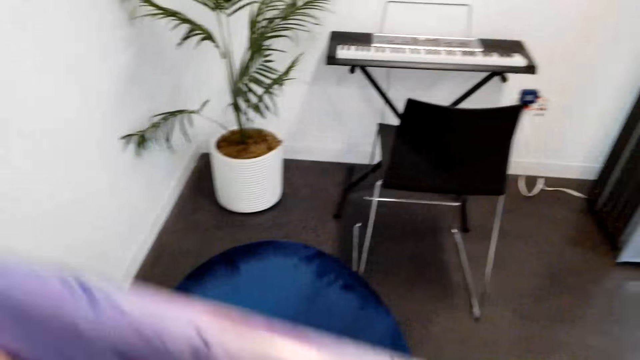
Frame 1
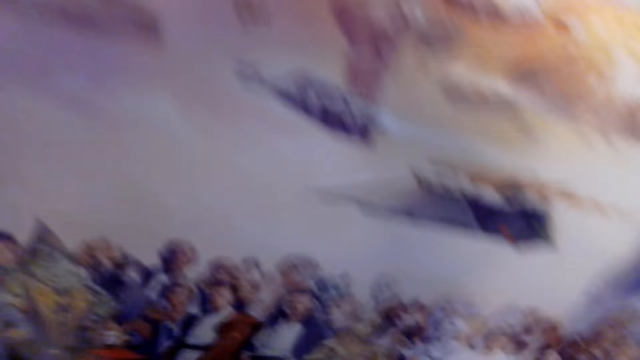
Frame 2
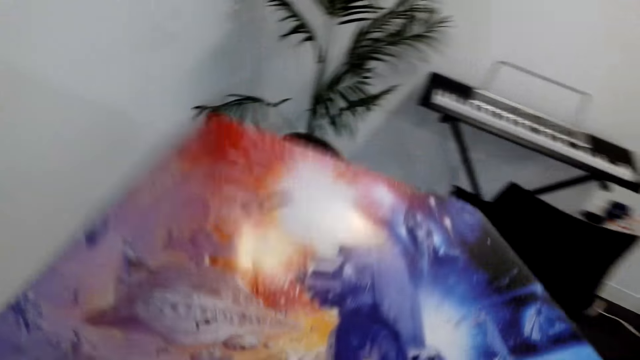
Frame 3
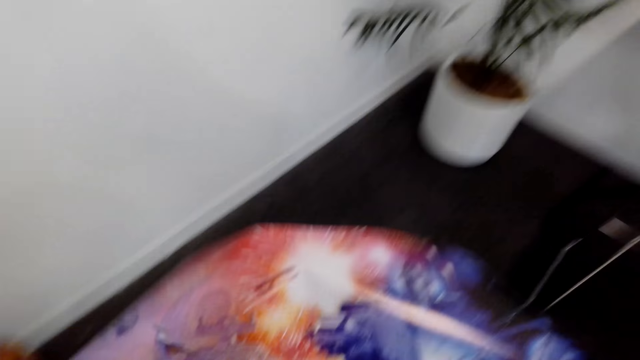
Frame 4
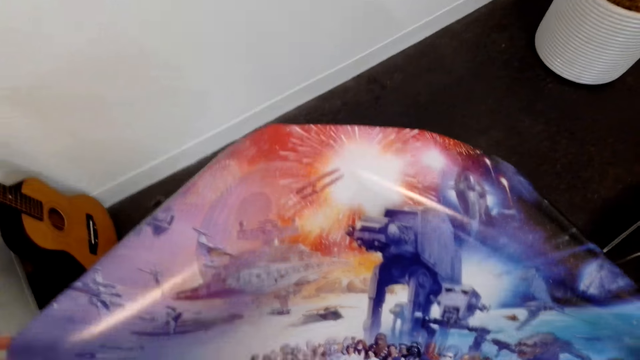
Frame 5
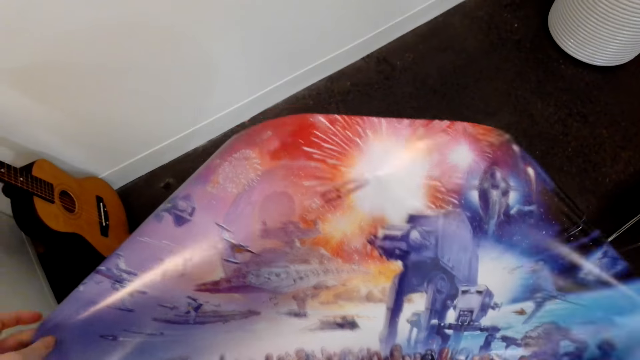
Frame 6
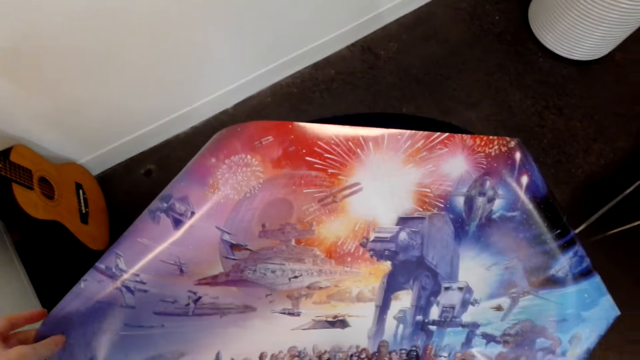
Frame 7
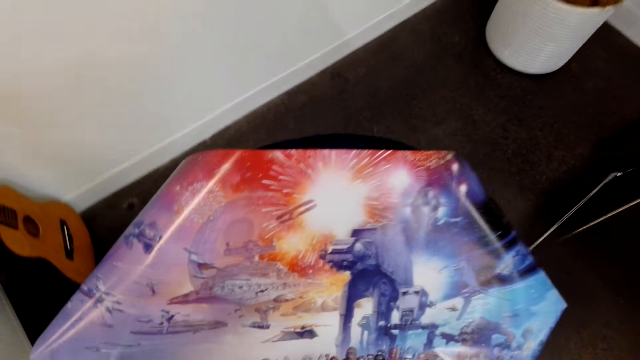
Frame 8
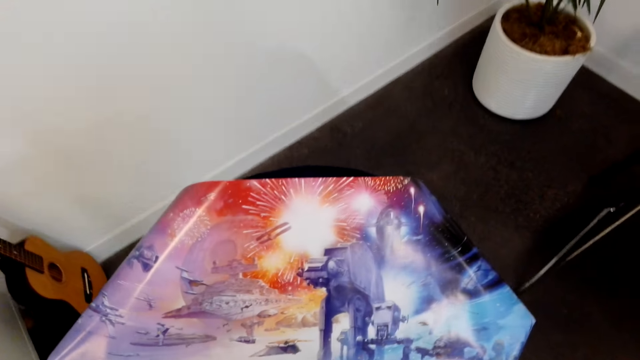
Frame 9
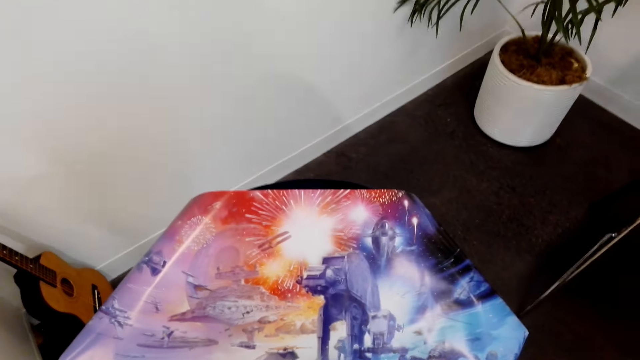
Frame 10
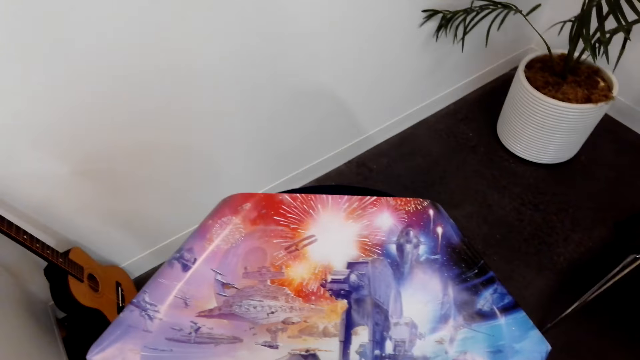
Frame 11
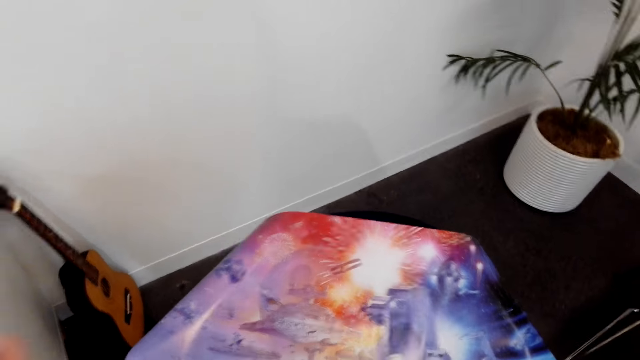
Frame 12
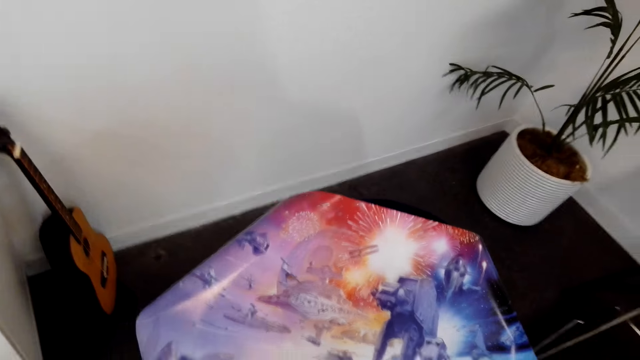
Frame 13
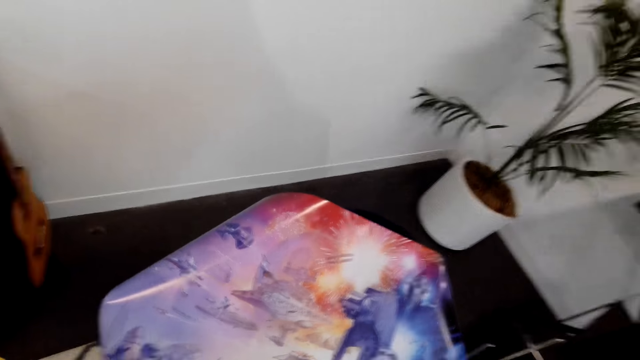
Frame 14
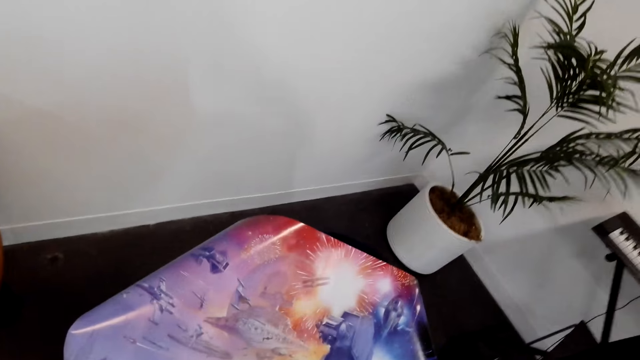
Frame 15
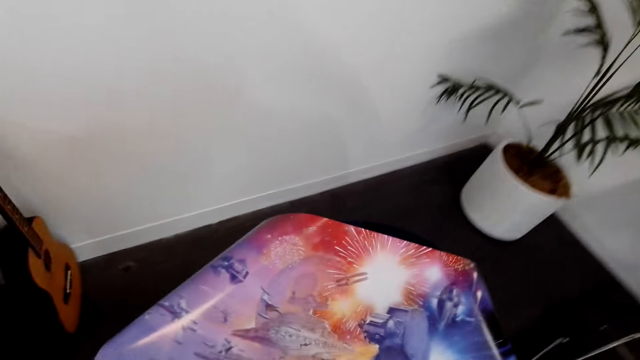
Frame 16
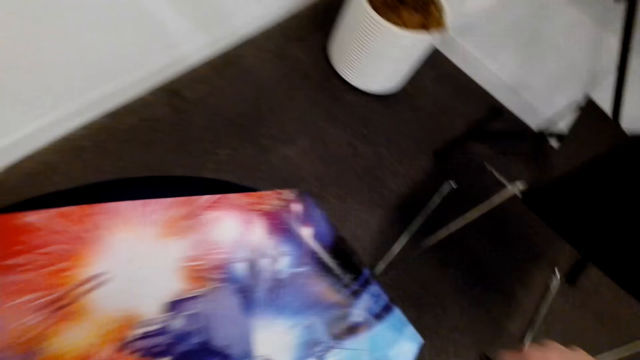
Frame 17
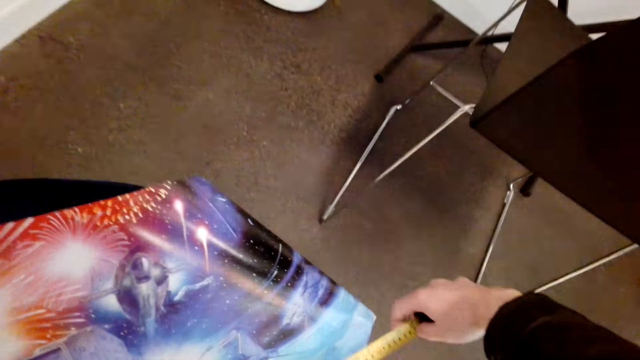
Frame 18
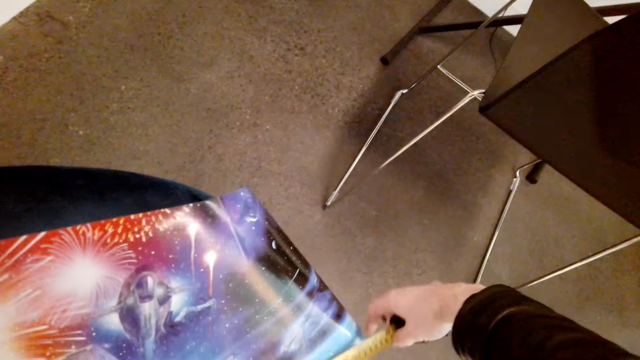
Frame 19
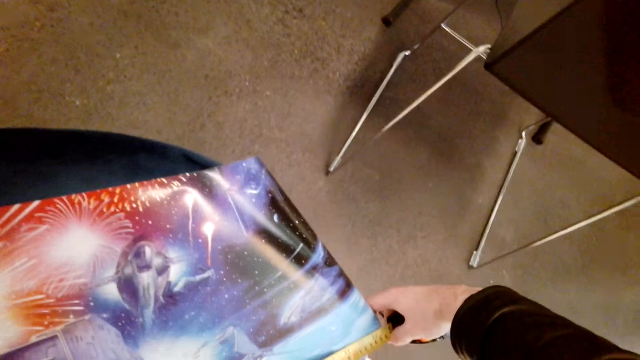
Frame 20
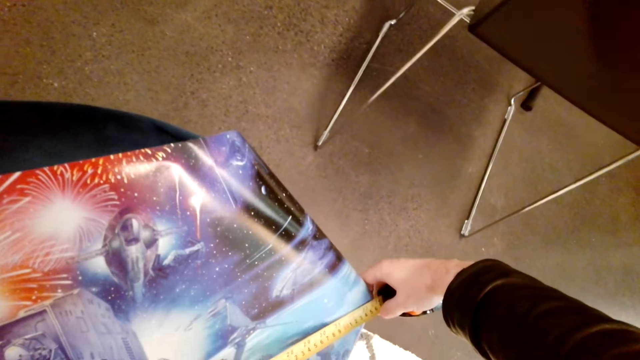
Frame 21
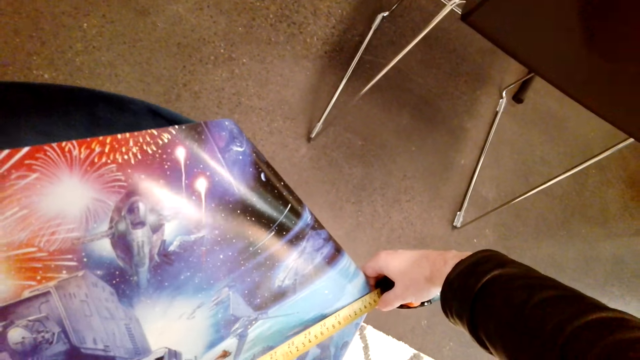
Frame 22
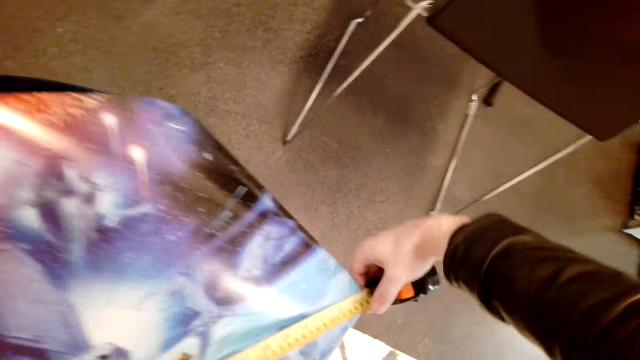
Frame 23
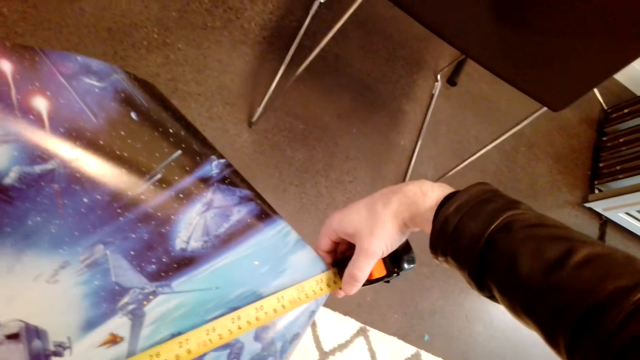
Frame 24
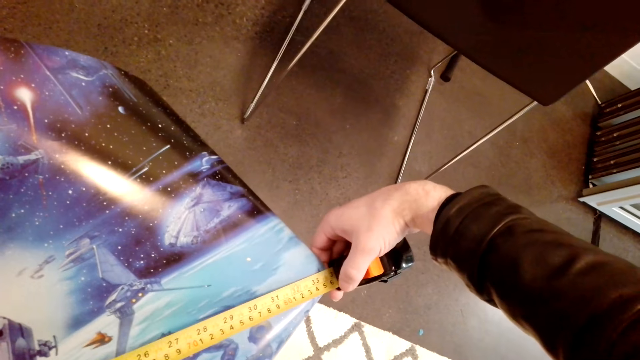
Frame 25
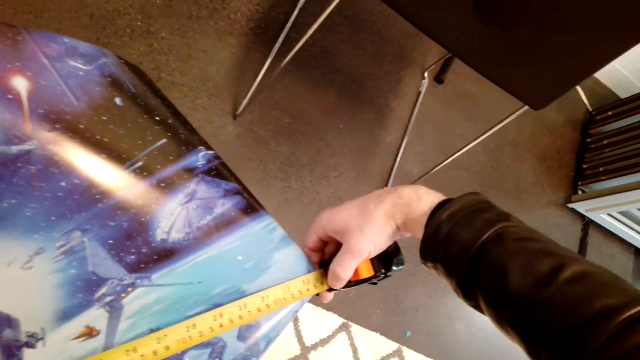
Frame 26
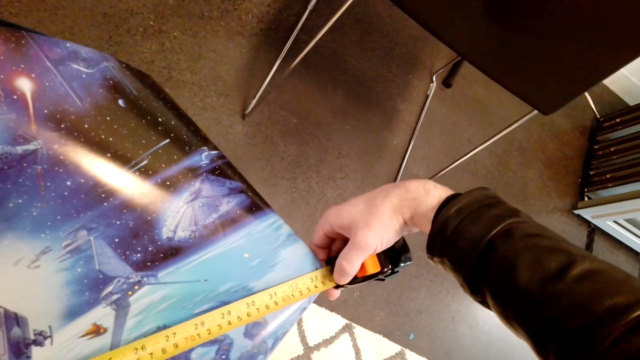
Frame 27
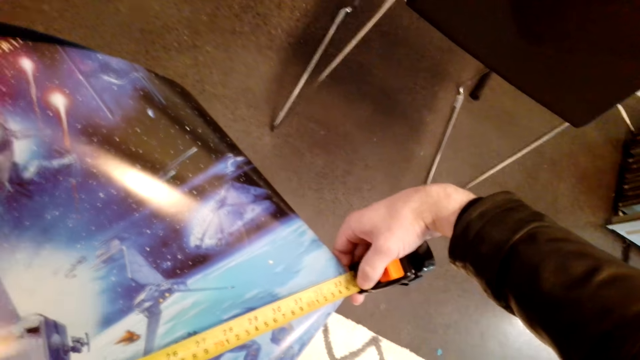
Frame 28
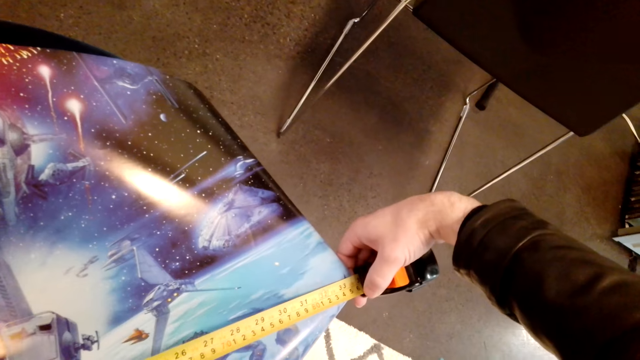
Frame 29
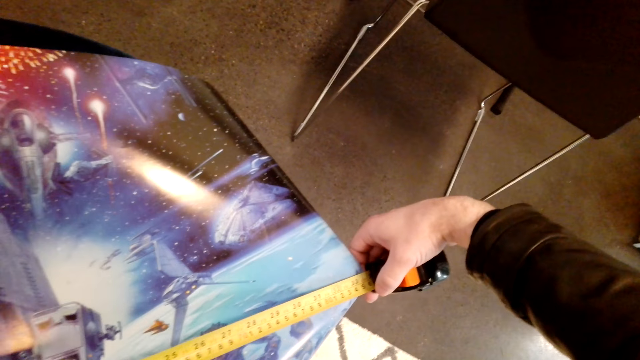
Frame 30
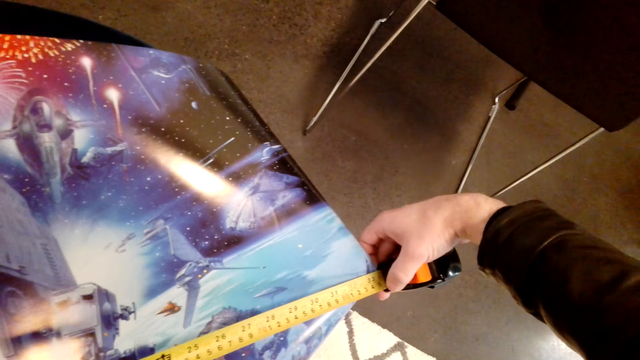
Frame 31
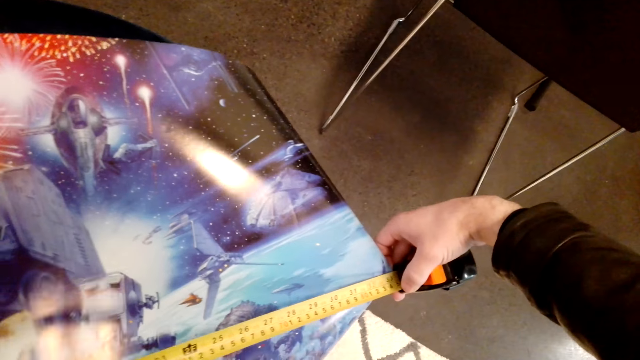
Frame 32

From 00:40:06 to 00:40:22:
The camera wearer stares at the printed picture. They measure the printed picture with a tape measure.

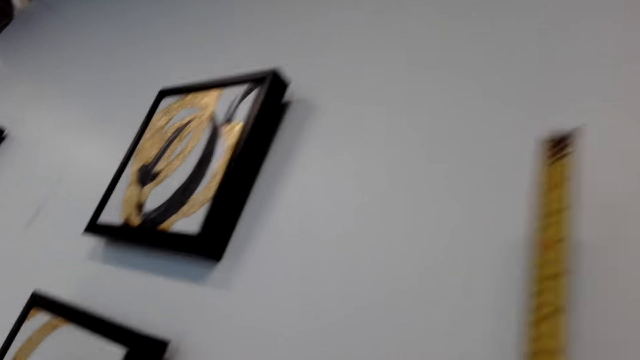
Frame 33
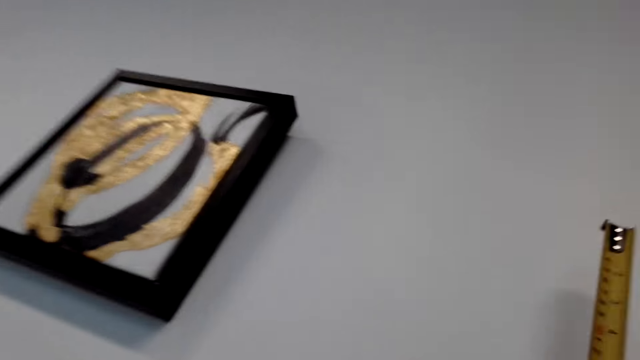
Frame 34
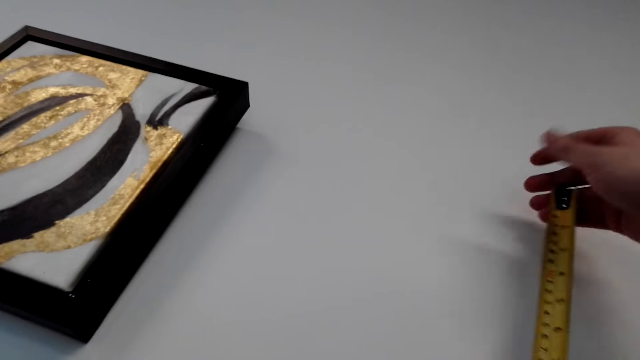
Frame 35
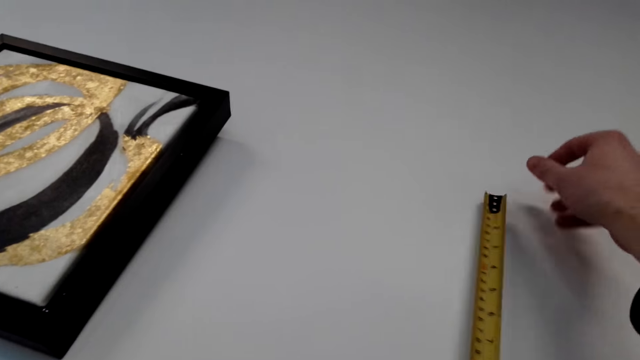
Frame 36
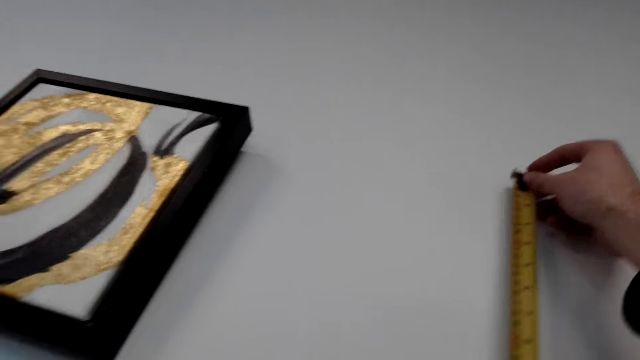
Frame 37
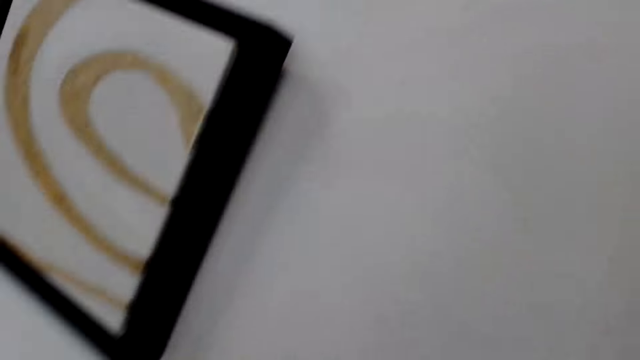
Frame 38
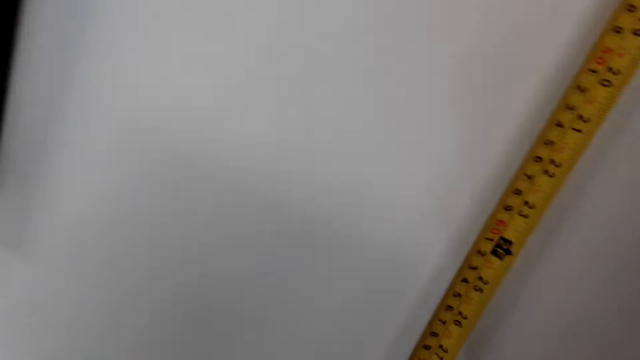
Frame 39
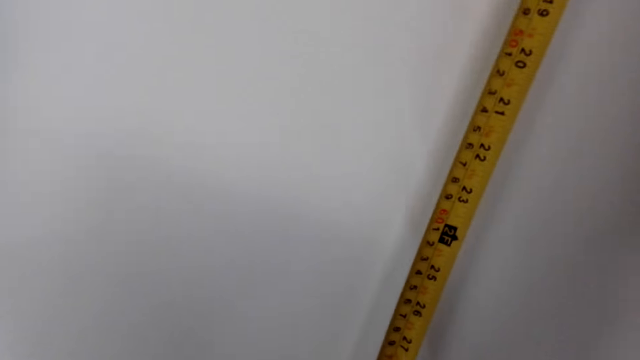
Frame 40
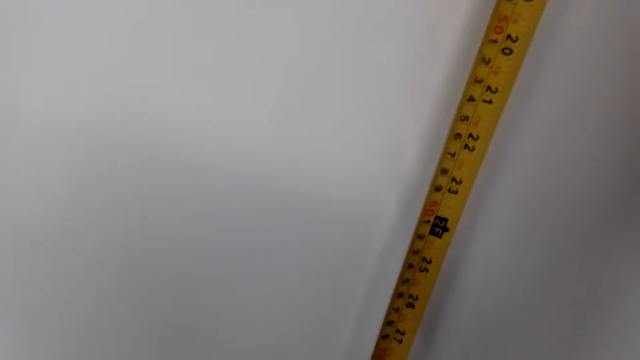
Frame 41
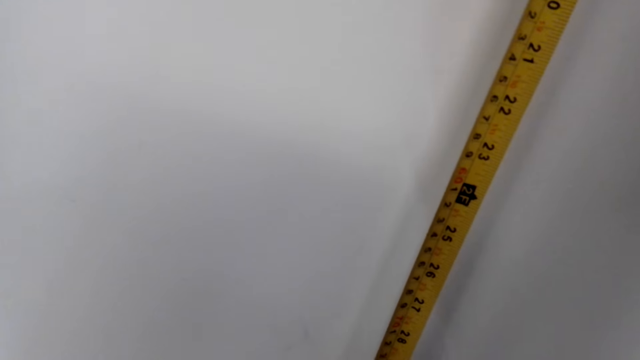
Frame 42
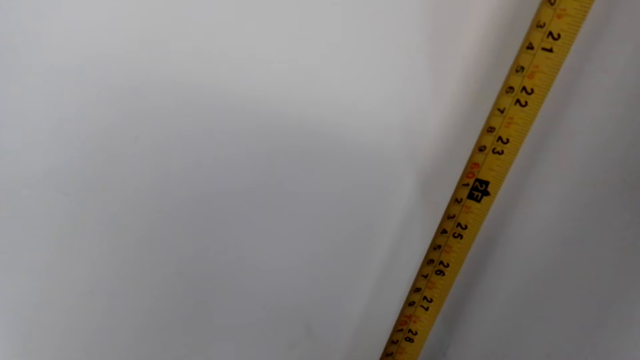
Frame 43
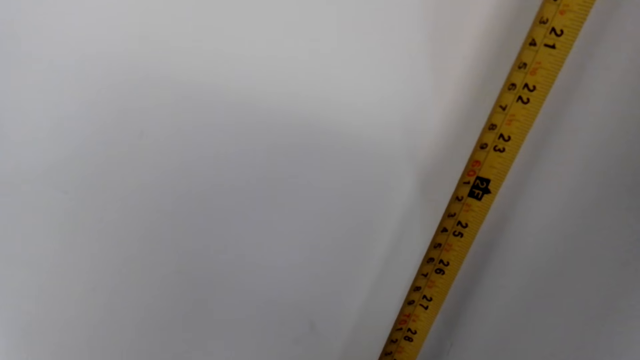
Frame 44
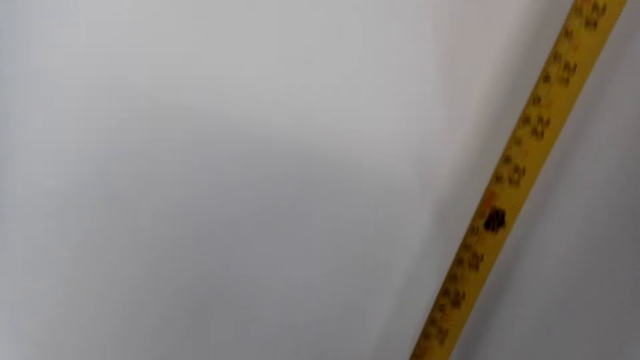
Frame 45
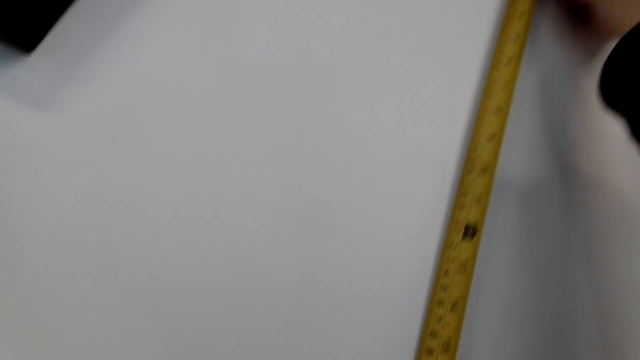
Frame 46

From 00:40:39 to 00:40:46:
The camera wearer measures the wall with a tape measure.
